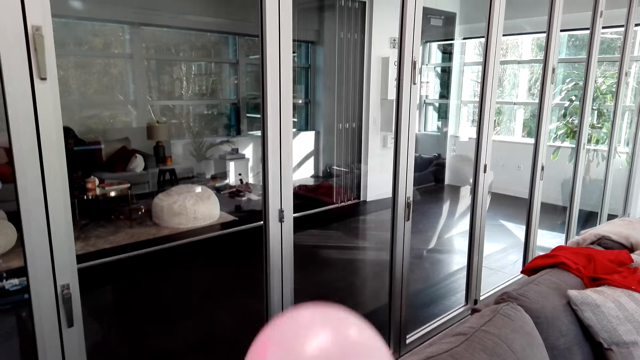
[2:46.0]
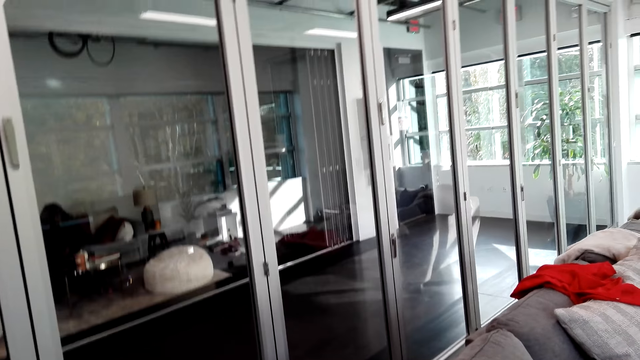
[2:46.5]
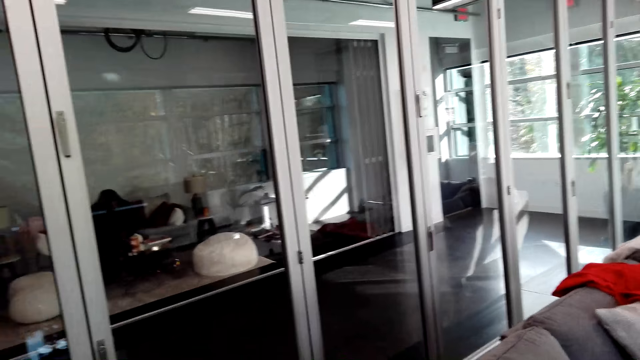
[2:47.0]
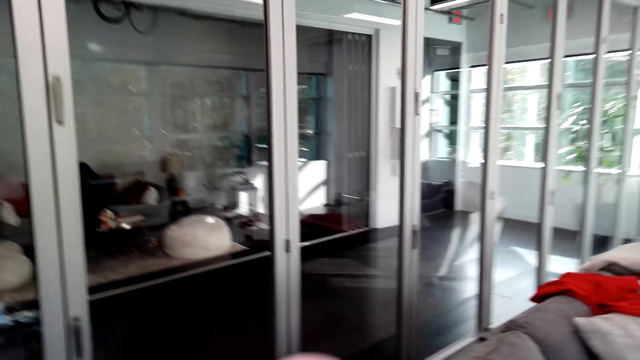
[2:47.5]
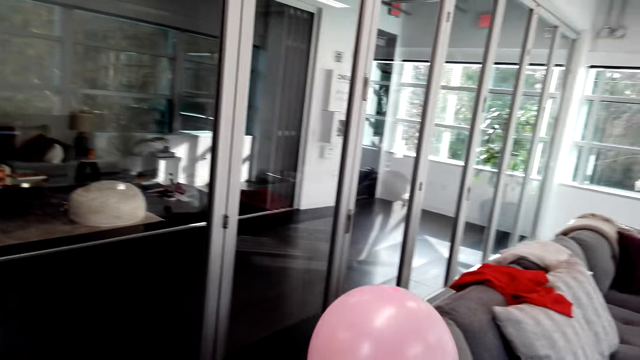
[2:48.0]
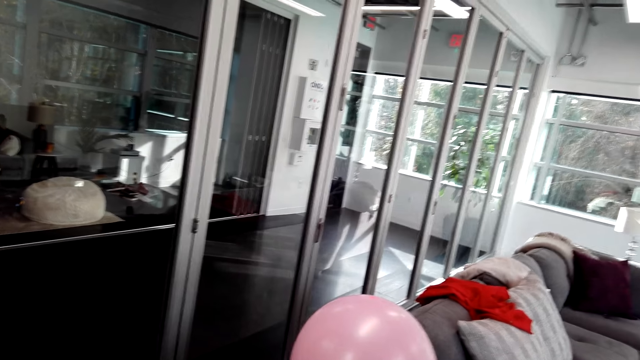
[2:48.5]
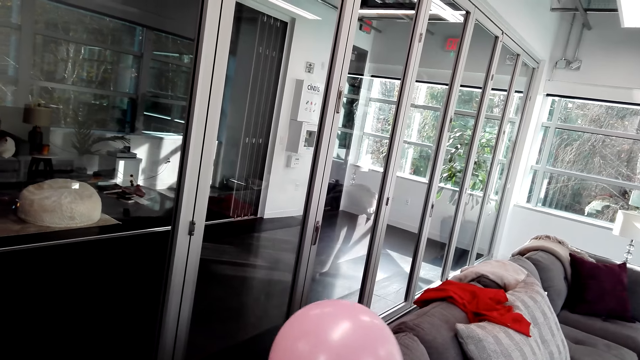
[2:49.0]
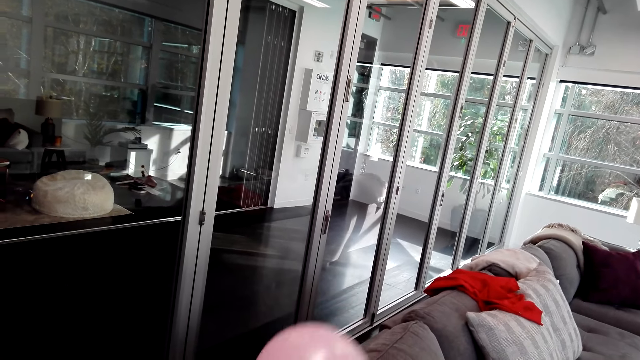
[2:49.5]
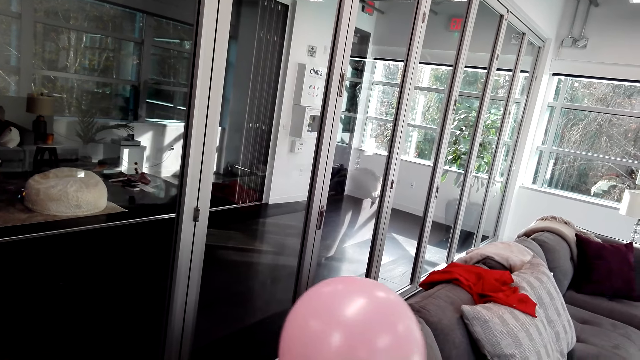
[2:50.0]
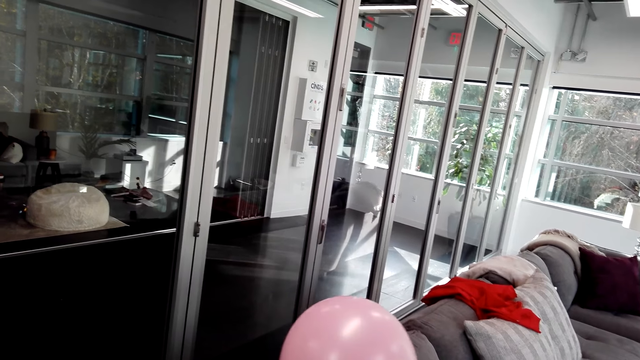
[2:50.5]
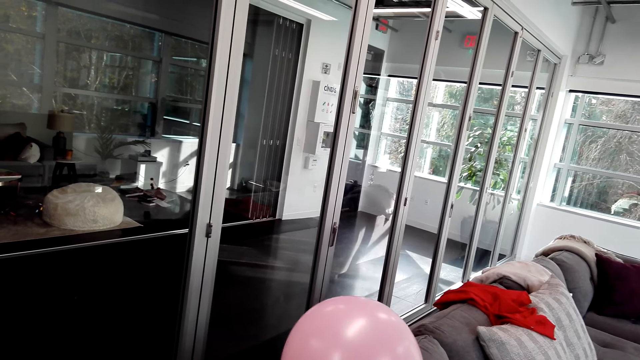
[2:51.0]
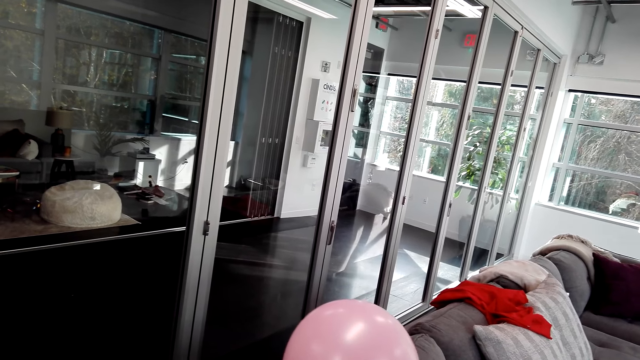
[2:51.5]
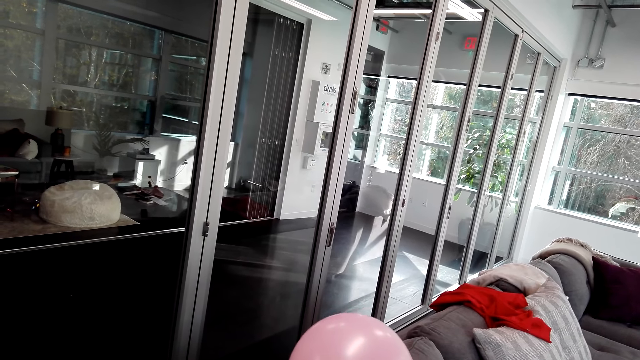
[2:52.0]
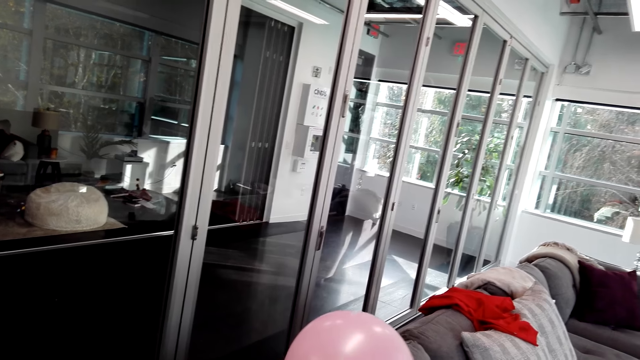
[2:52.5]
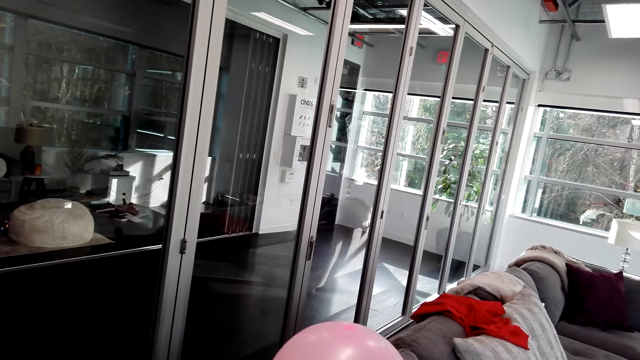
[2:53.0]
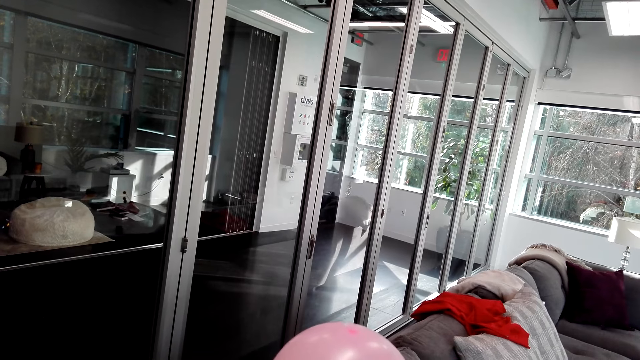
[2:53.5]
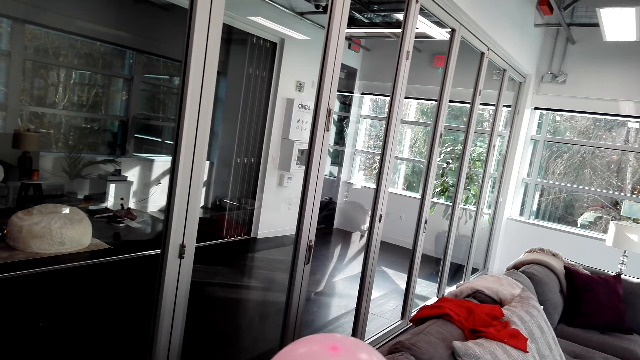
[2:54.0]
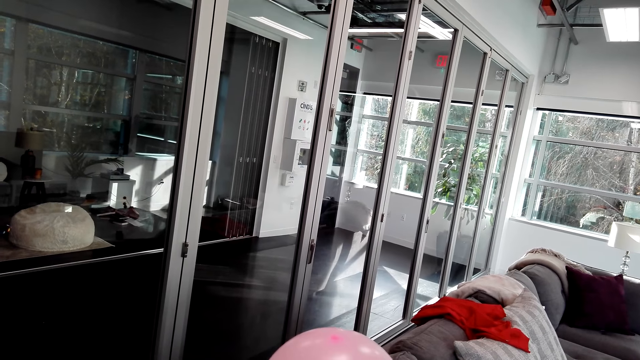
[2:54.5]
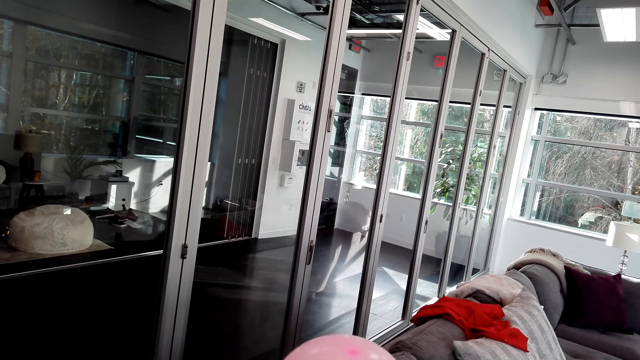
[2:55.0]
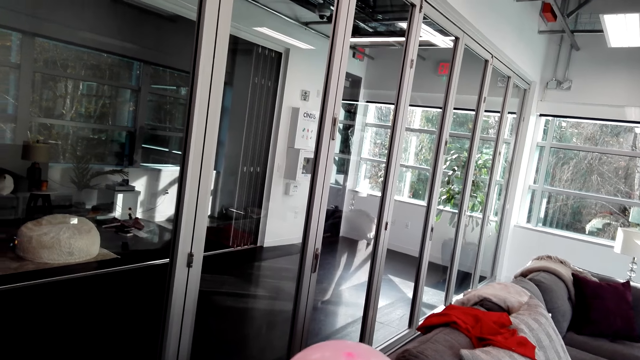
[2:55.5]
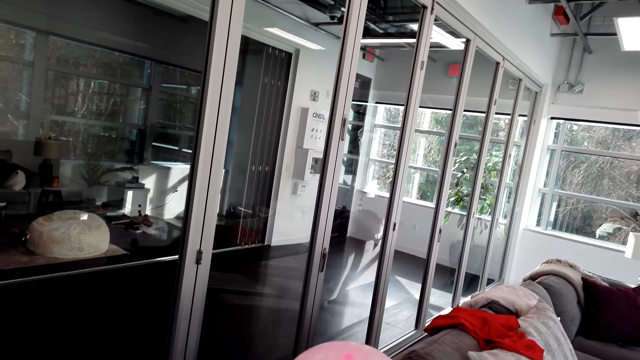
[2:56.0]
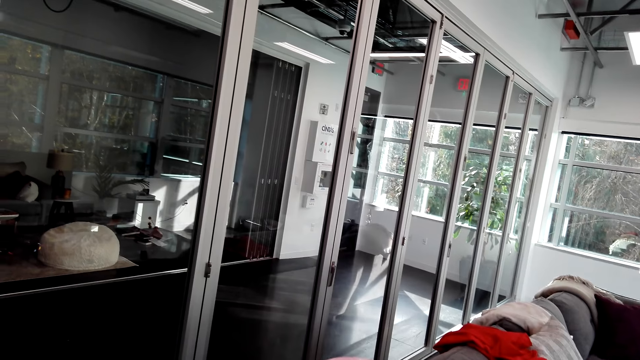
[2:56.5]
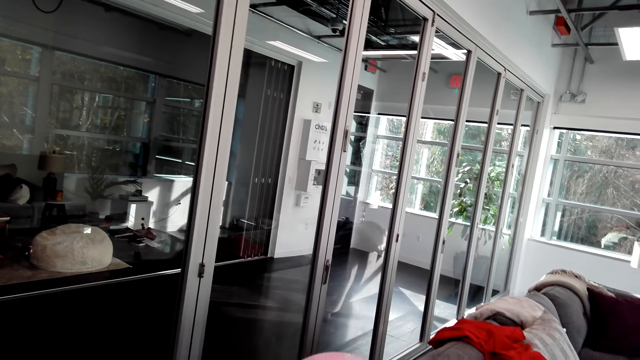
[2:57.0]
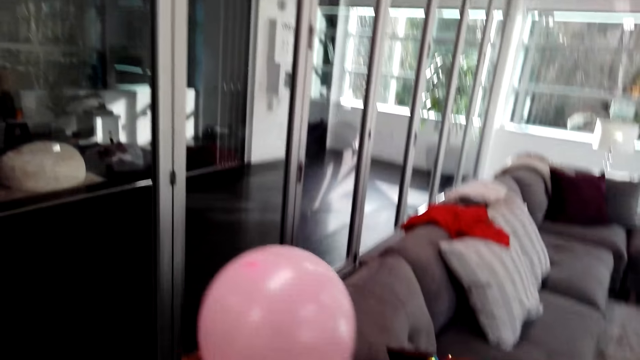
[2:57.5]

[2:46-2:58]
The camera wearer holds the balloon.

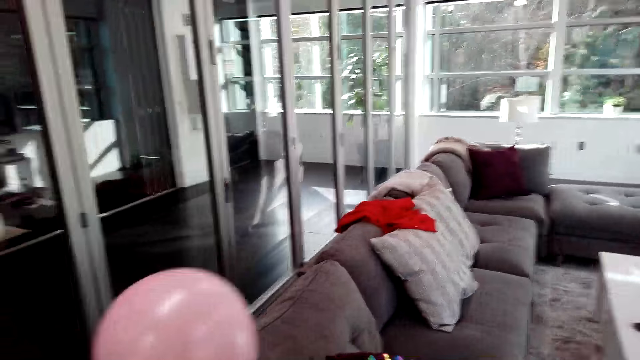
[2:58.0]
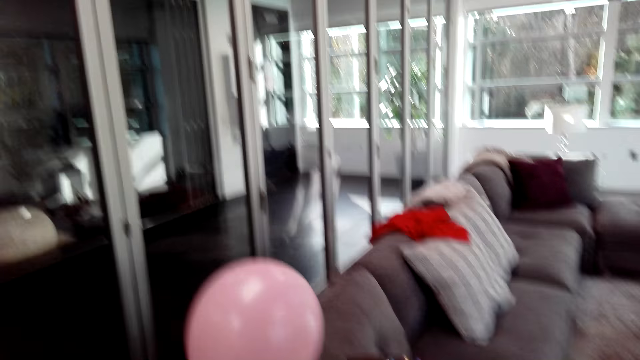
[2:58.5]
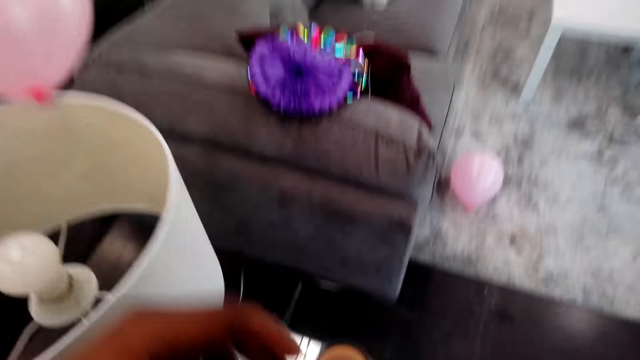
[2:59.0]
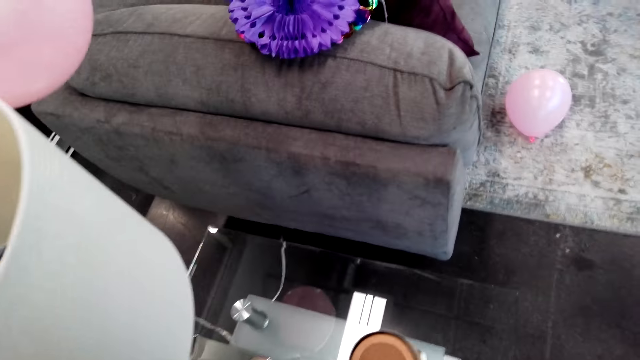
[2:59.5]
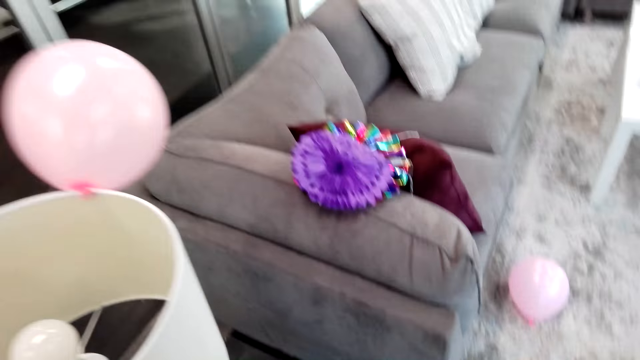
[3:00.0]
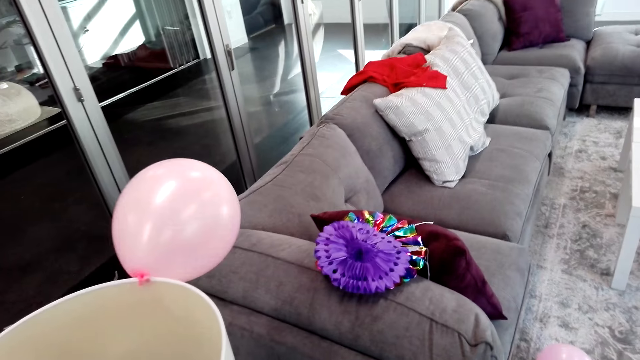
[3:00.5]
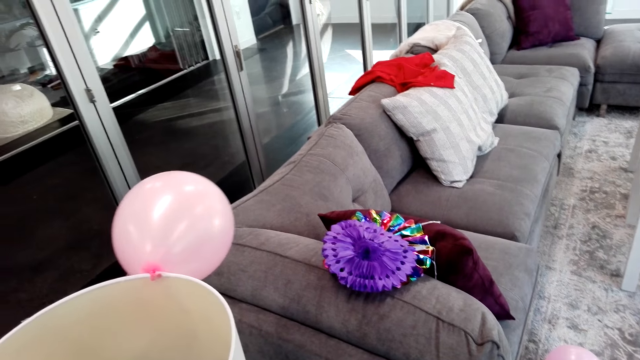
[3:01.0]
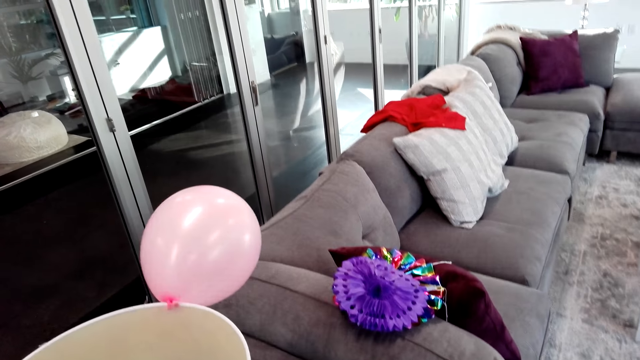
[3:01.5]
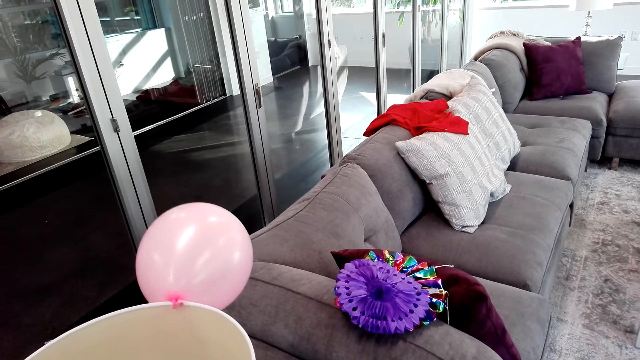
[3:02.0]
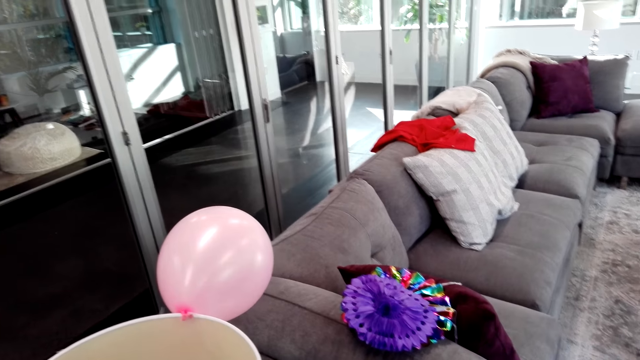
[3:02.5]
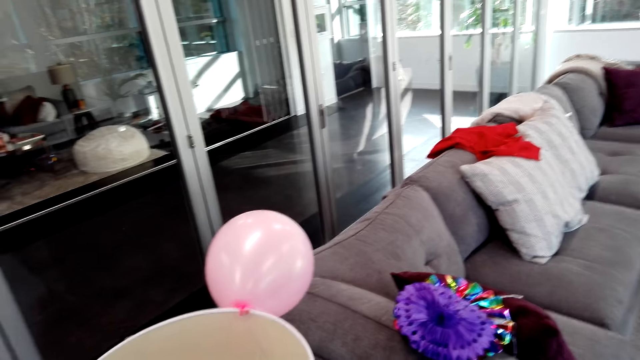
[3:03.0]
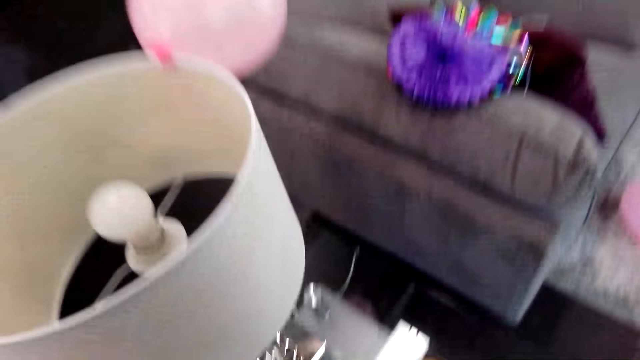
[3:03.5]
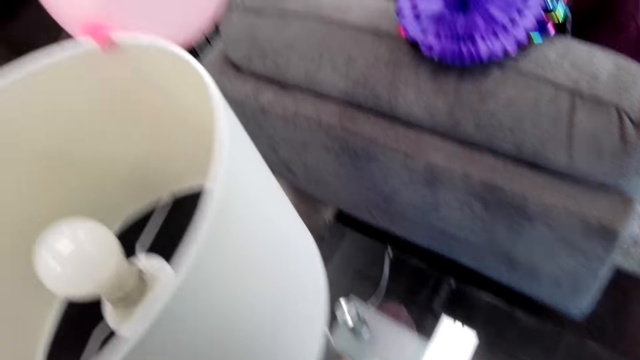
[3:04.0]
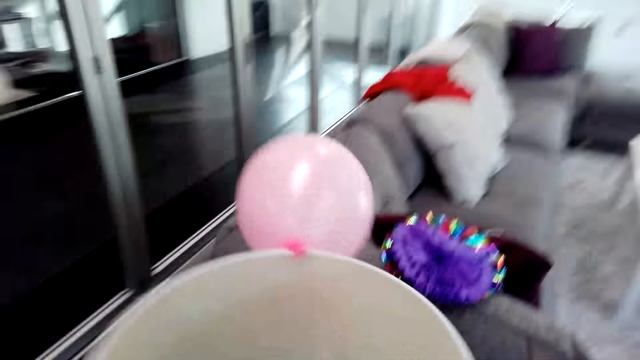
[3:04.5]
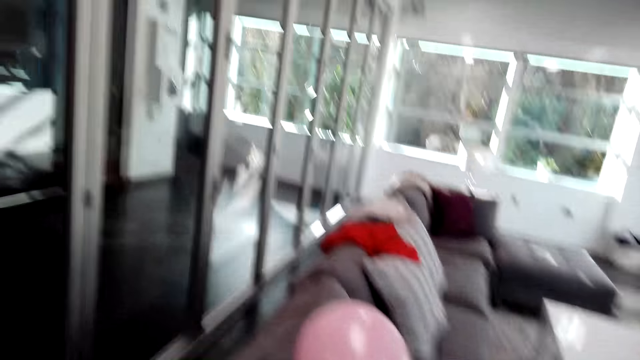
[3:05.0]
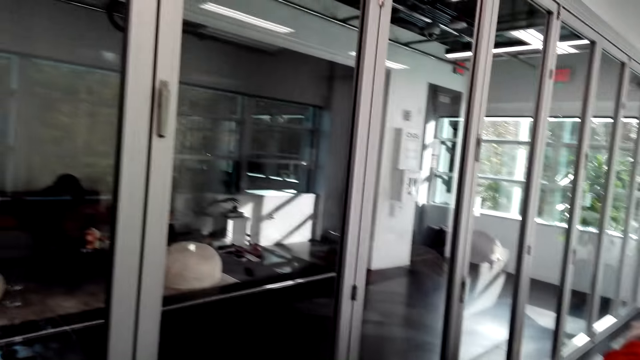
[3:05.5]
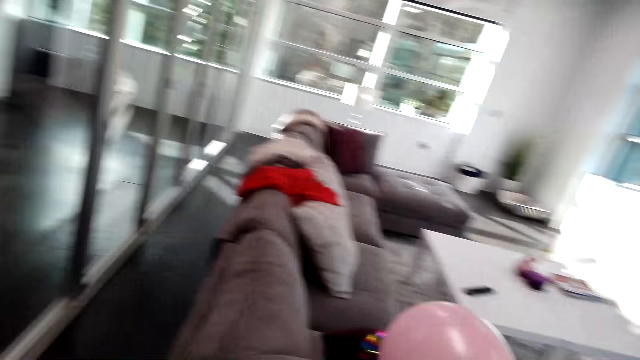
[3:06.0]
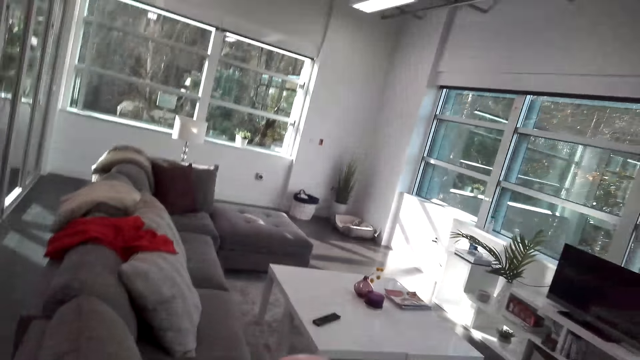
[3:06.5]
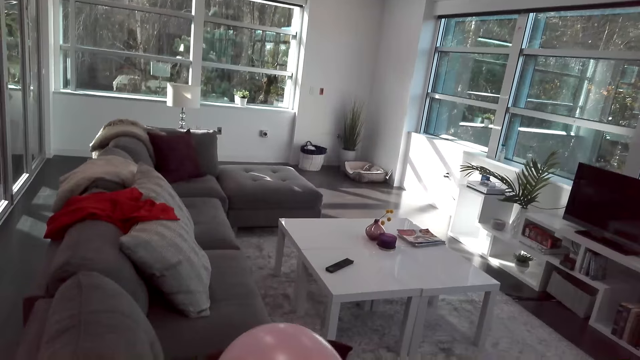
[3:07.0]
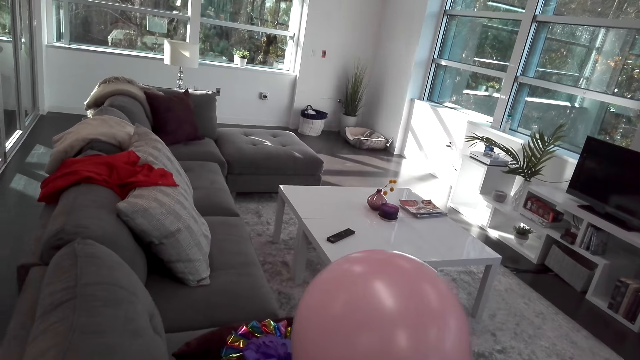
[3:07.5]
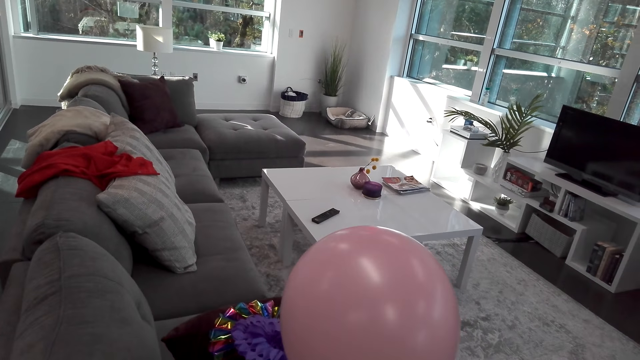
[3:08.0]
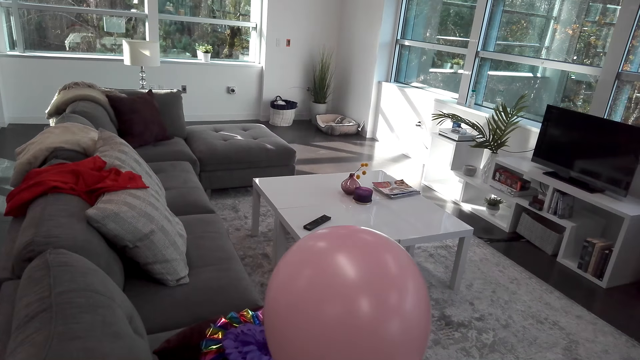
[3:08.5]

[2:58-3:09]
The camera wearer takes the sellotape. They look around.
